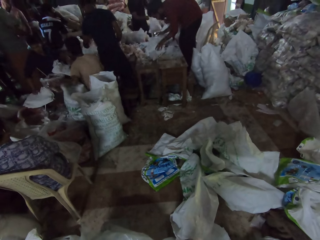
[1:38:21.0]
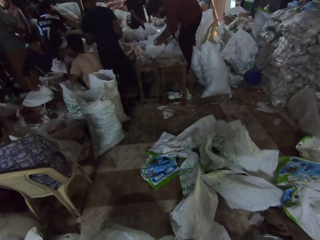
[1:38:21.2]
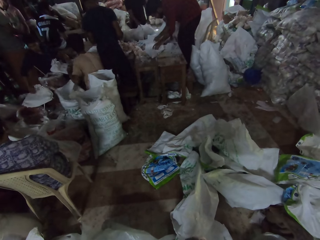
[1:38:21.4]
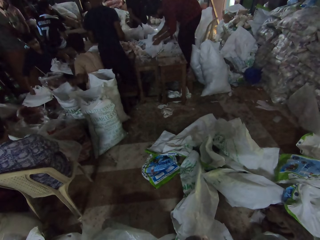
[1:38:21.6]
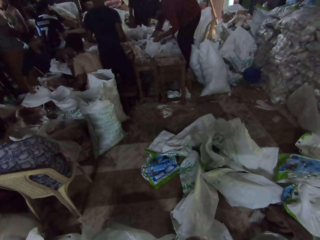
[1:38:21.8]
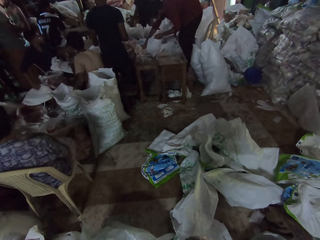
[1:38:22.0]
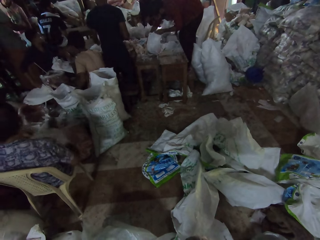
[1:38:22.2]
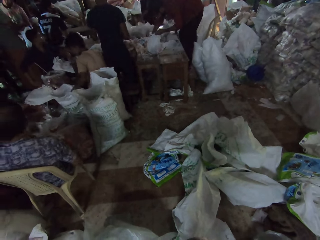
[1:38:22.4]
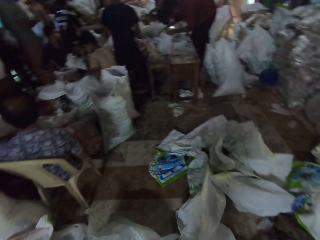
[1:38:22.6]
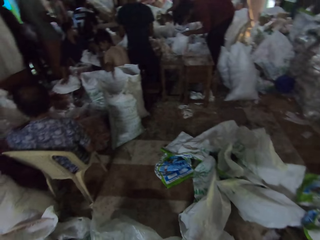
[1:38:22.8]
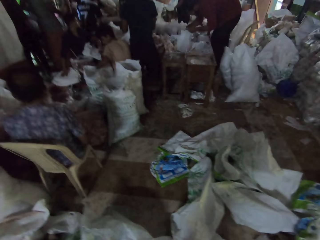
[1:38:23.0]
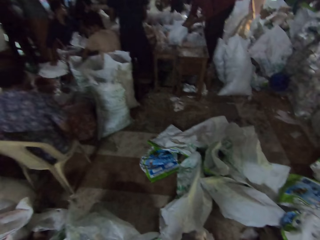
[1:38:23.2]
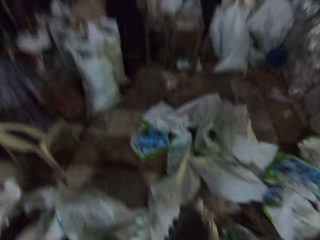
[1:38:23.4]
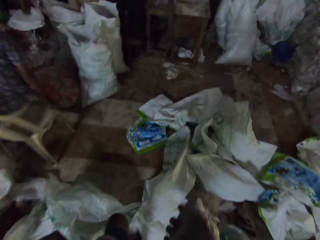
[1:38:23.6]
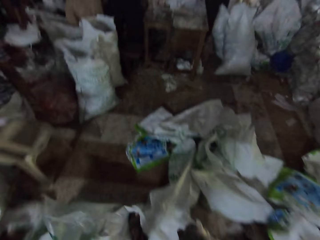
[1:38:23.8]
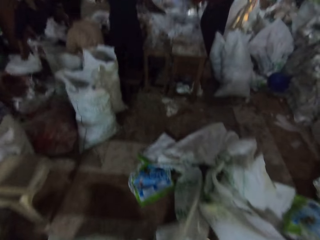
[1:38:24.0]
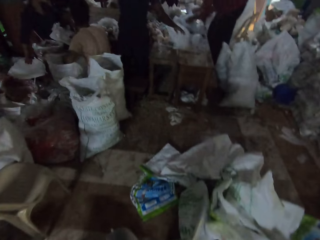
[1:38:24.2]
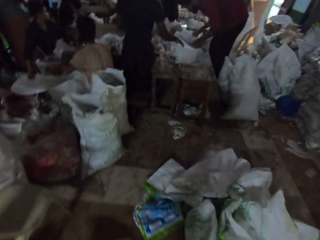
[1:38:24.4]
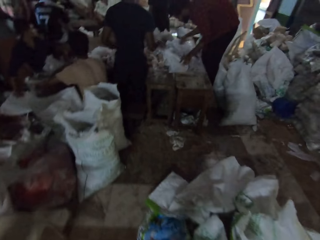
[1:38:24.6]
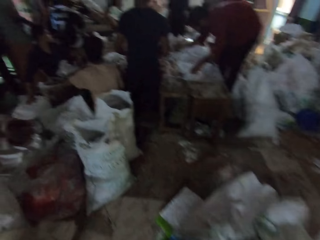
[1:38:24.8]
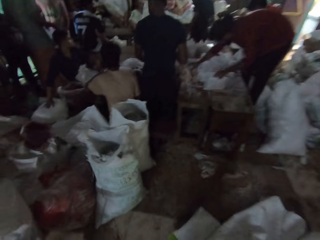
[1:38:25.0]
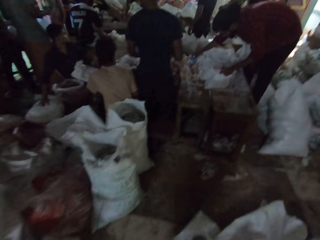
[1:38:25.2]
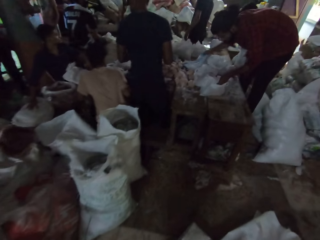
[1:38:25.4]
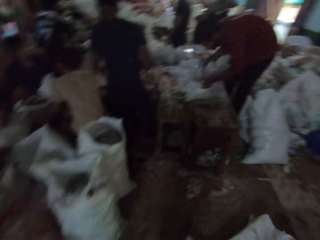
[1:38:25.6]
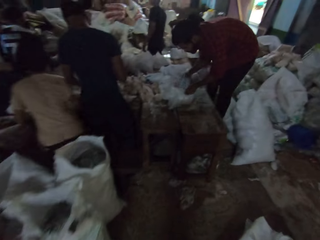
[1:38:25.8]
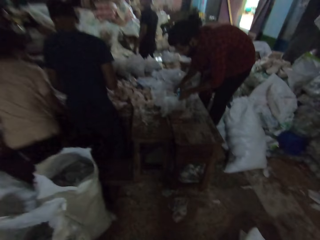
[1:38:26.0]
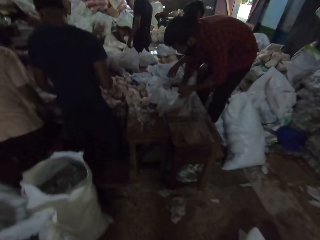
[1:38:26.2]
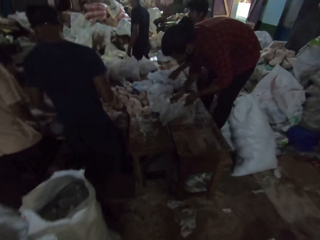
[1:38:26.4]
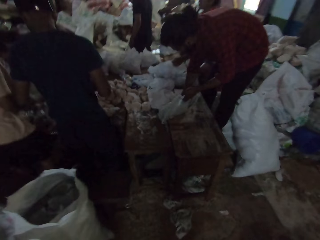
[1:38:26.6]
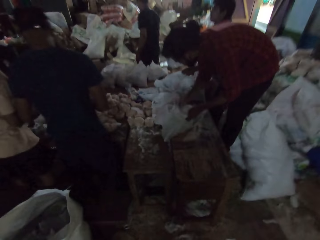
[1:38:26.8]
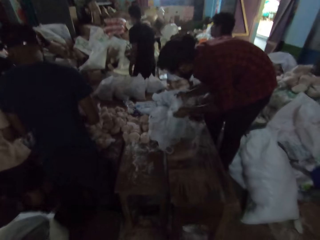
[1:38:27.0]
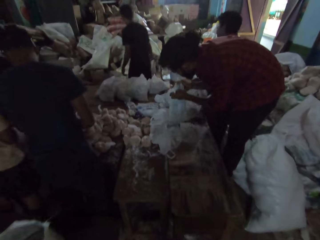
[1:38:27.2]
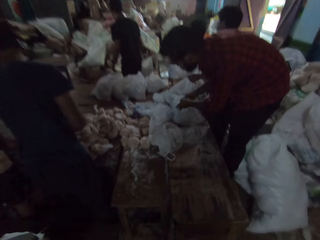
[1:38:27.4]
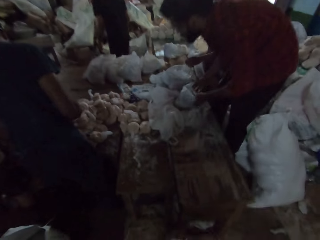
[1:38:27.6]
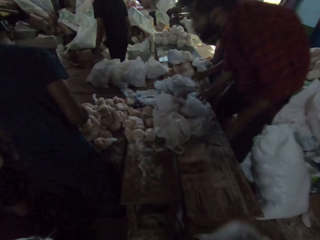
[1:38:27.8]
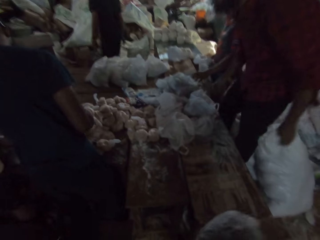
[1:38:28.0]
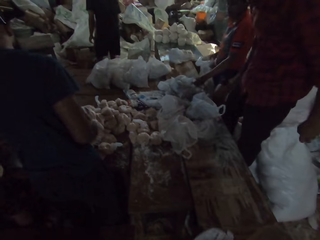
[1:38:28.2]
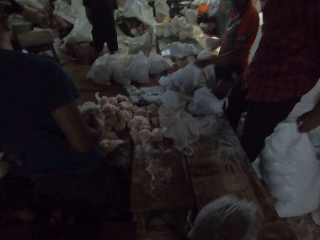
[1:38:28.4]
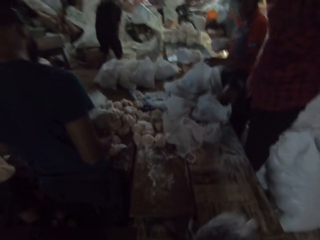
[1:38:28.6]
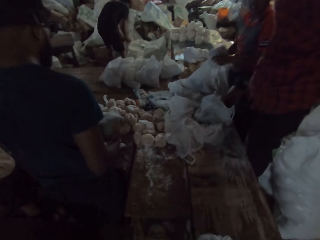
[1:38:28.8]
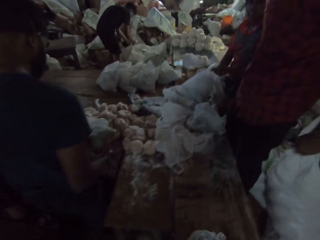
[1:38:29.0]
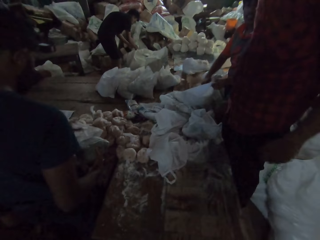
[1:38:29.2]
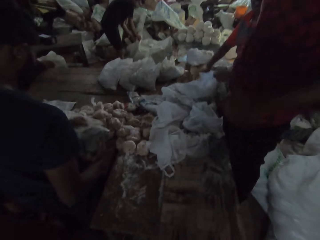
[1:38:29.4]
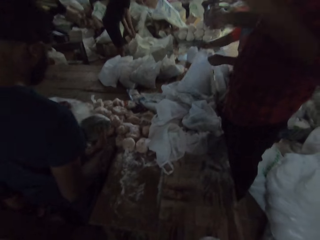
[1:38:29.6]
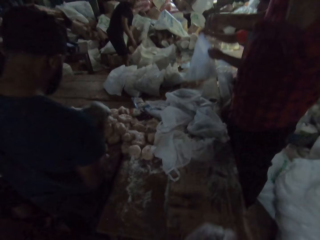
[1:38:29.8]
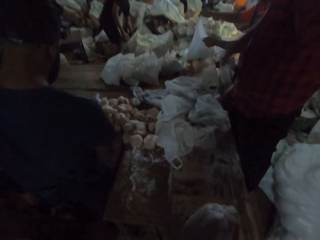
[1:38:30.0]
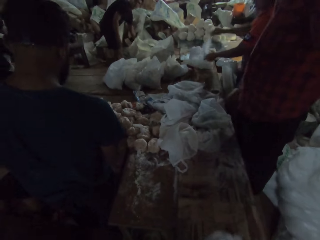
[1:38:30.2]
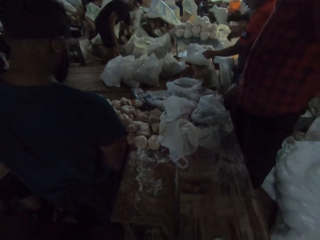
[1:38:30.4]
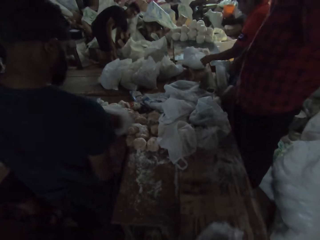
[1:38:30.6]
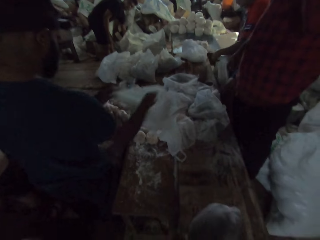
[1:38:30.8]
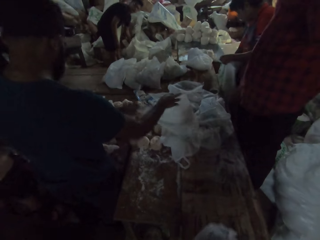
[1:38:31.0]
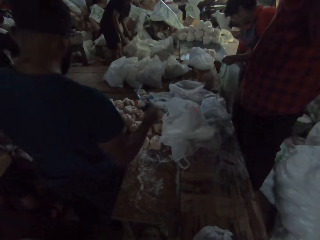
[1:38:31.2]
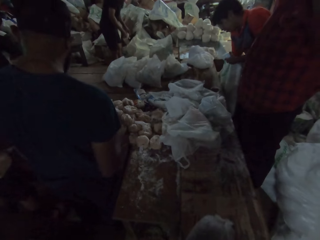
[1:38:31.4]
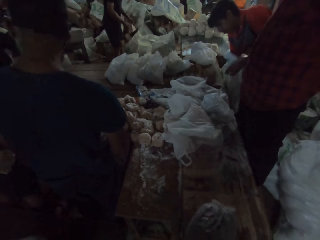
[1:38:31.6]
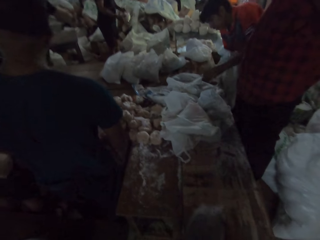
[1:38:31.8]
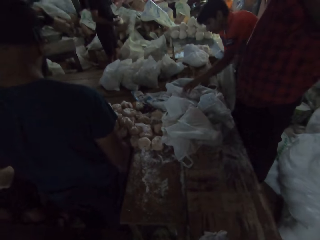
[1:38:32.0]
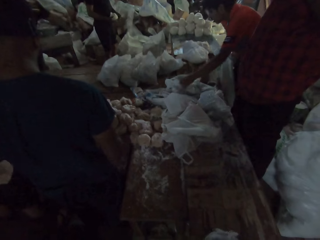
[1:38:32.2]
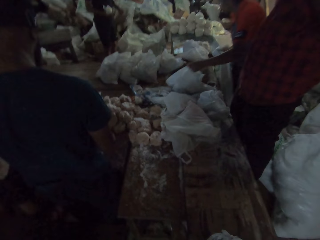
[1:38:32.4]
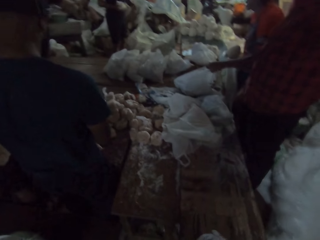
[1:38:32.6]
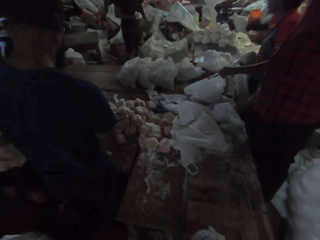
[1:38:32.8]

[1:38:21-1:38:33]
A man stands up. The camera wearer walks around the room. Another man puts cake in the paper bag, stands up and lifts up the hand.

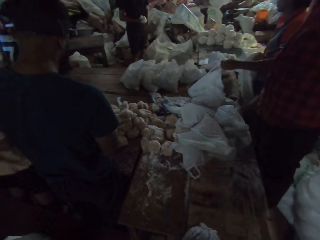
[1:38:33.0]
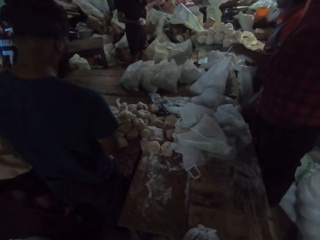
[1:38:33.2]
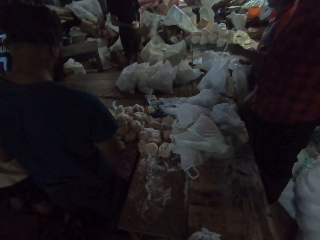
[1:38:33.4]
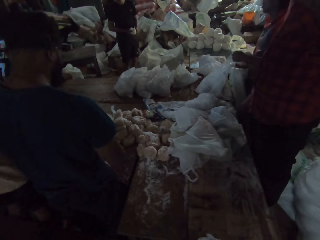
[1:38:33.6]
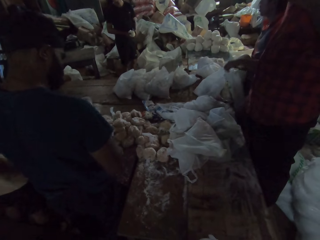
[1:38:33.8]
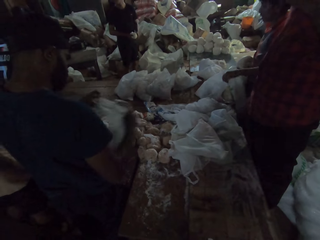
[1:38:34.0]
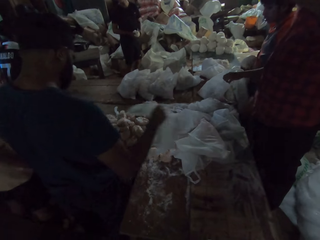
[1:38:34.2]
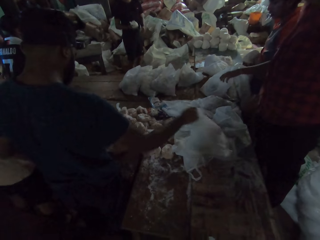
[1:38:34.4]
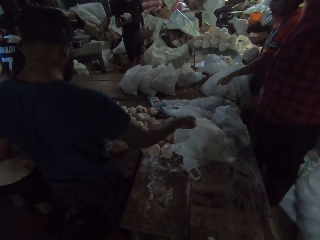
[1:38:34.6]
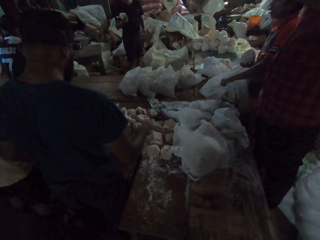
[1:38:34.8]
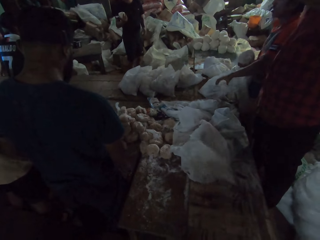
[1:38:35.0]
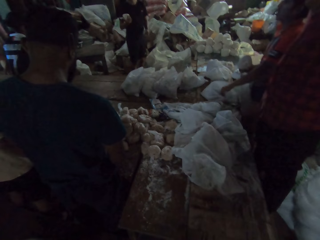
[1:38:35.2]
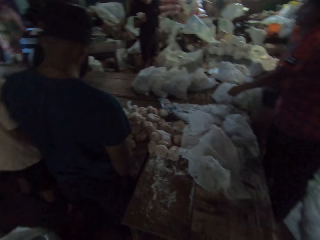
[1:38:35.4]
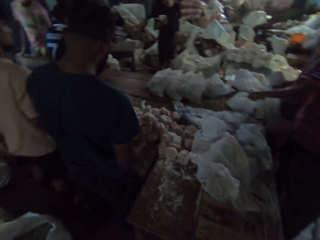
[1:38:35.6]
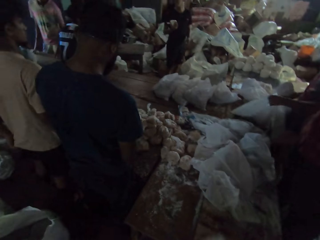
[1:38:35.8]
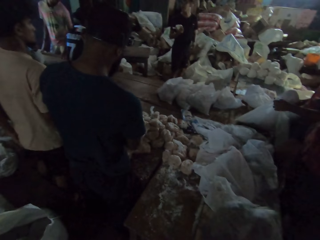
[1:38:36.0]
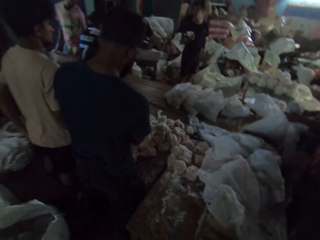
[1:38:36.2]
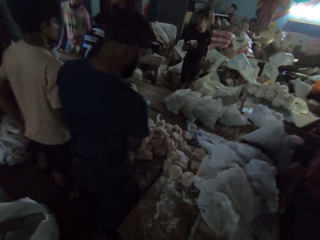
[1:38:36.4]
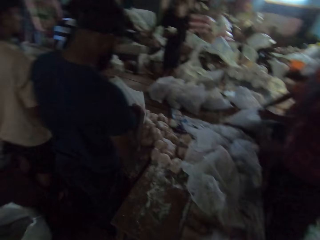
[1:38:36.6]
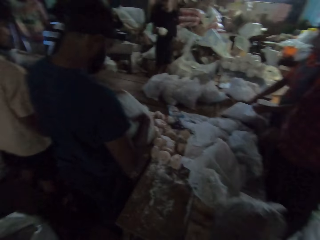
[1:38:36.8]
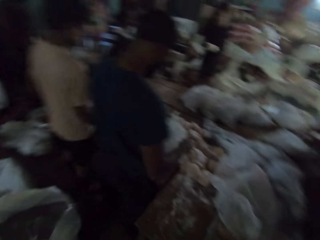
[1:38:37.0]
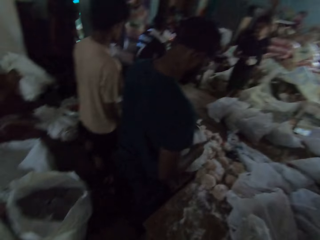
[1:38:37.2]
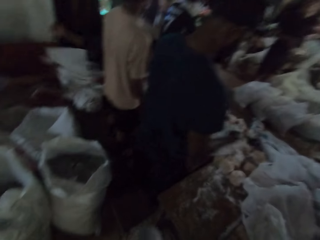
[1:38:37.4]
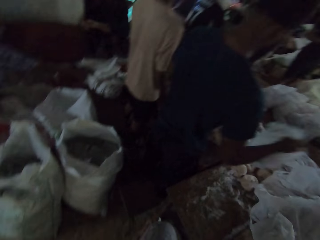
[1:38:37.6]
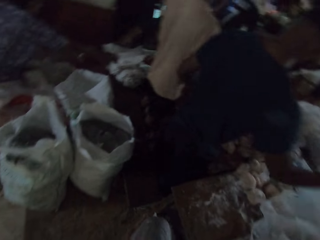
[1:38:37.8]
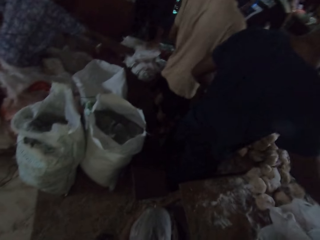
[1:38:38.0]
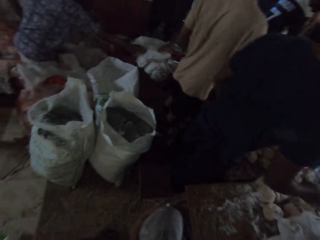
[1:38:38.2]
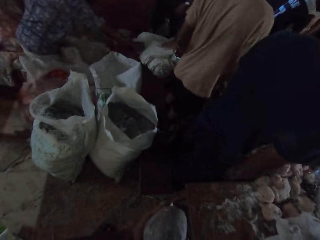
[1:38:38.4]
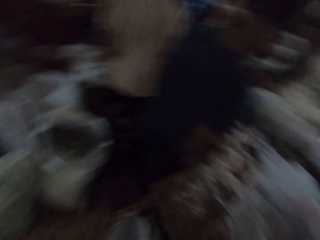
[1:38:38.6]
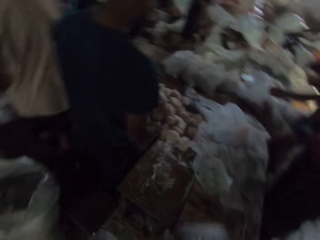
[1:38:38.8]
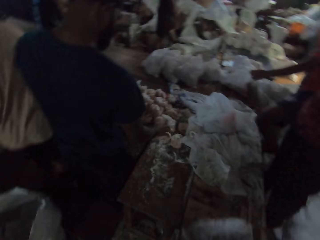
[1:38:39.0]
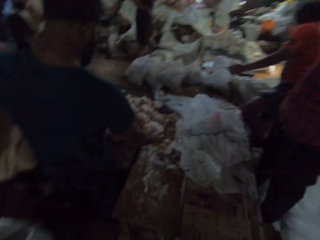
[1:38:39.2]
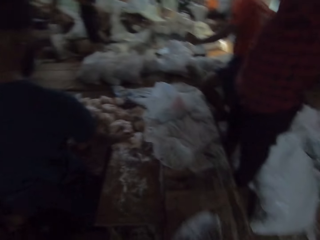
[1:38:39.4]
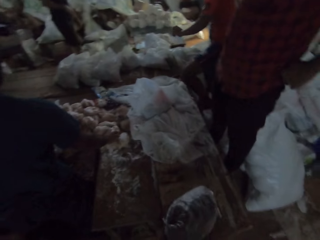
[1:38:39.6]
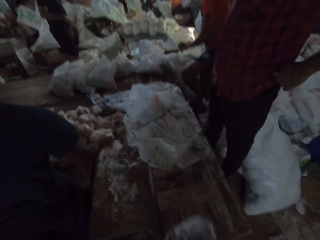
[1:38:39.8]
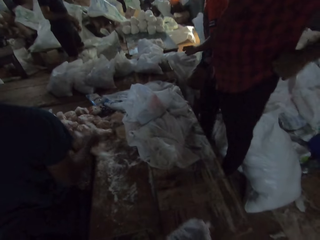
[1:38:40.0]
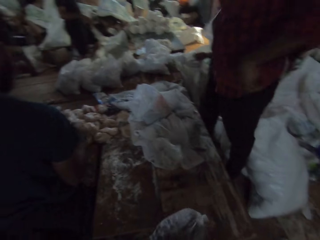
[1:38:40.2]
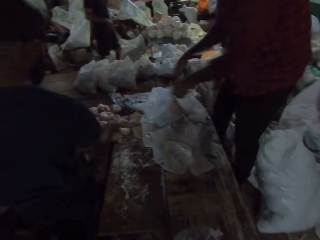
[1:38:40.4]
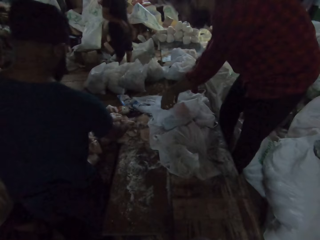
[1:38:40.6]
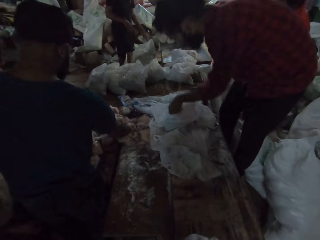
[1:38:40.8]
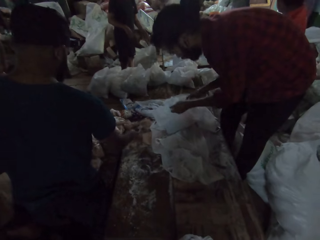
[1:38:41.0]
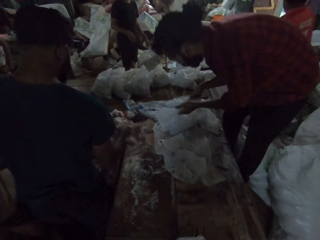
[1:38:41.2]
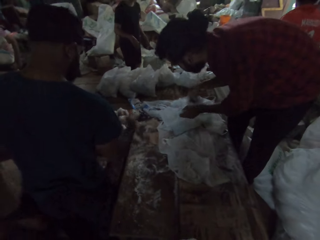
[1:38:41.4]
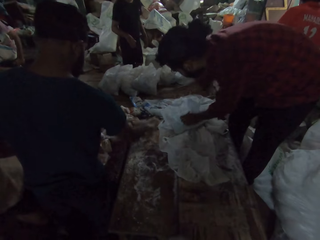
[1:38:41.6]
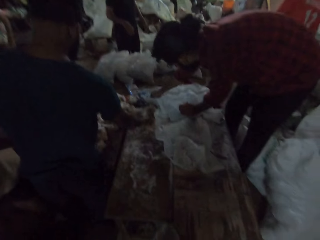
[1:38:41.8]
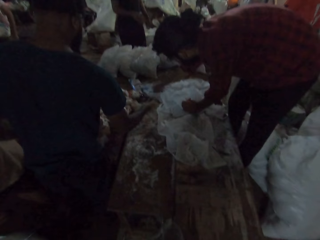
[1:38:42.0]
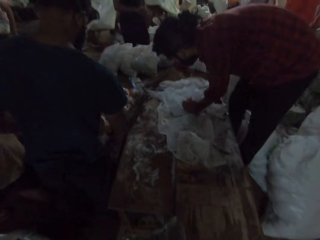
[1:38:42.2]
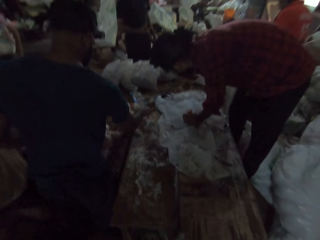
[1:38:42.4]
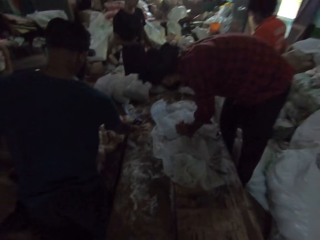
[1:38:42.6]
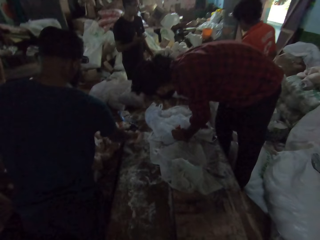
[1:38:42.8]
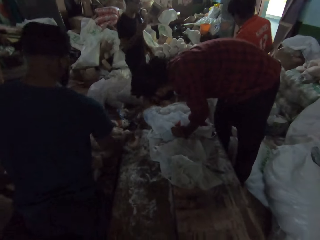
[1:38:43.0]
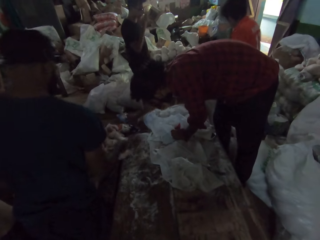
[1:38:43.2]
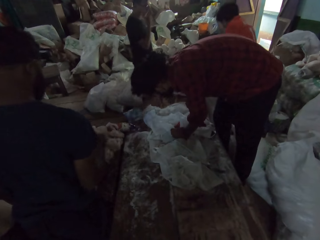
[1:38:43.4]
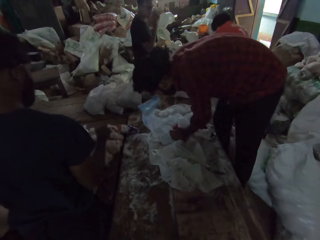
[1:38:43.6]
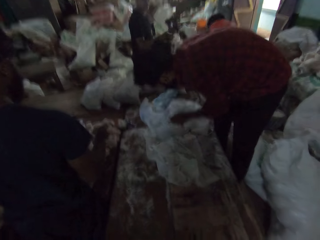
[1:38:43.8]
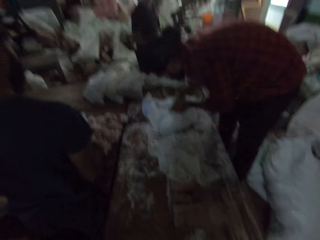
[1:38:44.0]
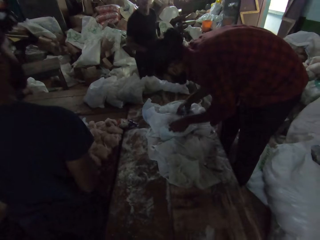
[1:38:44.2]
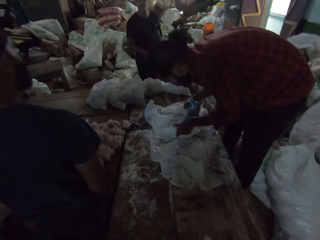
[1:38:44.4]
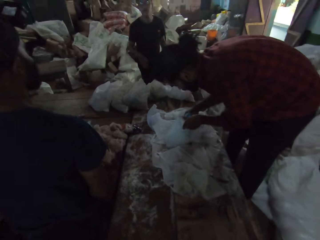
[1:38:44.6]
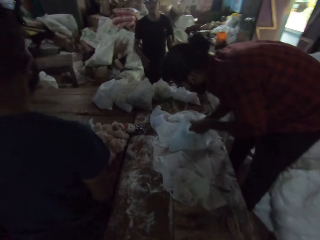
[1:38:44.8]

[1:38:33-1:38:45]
A man puts the paper bag. The camera wearer walks around the room. Another man touches the paper bag and takes a paper bag.
